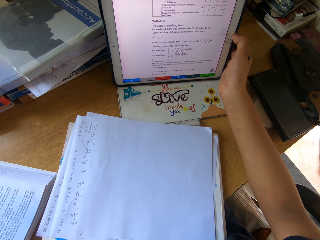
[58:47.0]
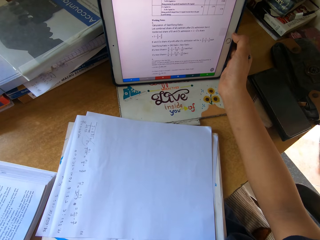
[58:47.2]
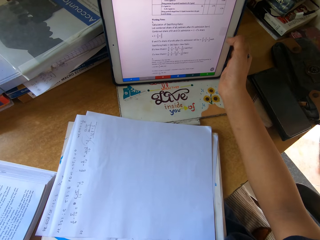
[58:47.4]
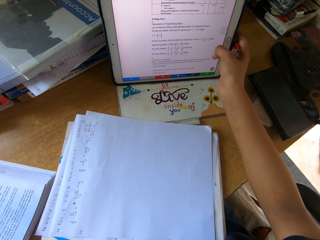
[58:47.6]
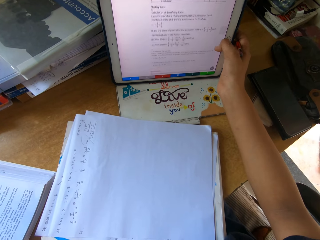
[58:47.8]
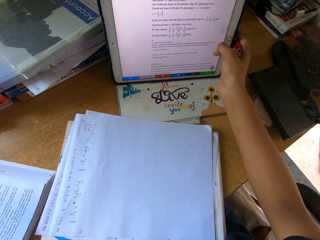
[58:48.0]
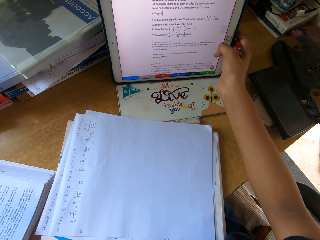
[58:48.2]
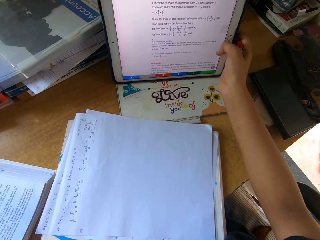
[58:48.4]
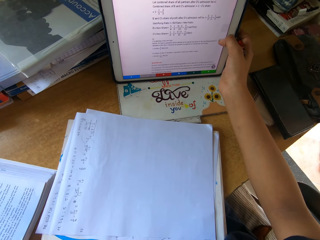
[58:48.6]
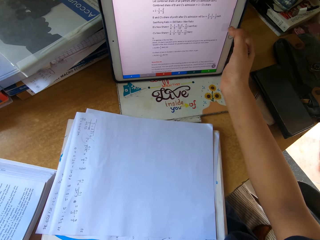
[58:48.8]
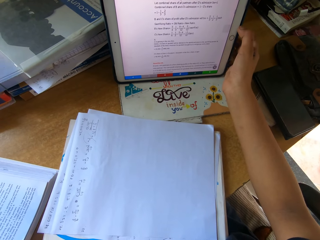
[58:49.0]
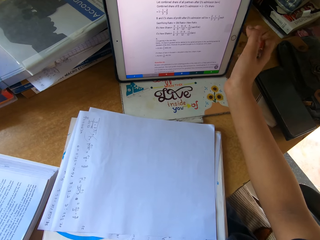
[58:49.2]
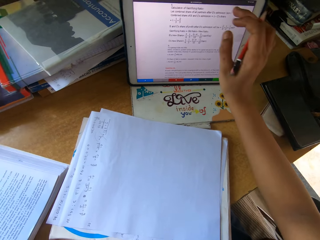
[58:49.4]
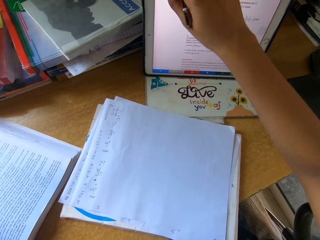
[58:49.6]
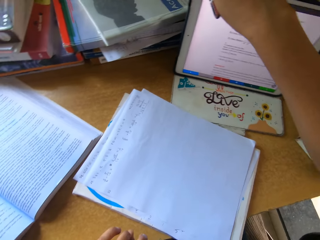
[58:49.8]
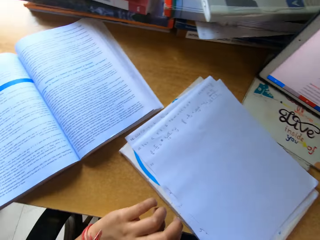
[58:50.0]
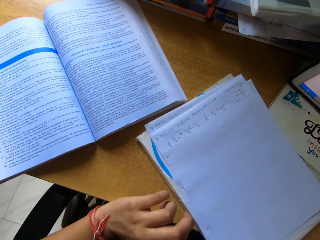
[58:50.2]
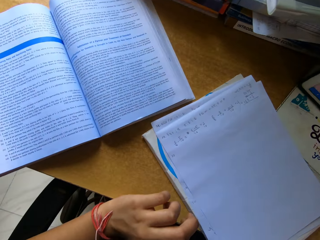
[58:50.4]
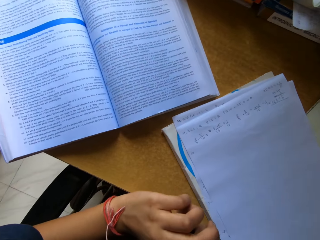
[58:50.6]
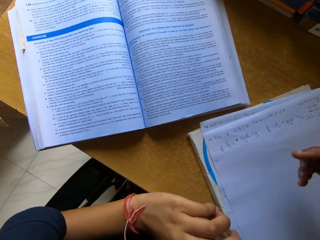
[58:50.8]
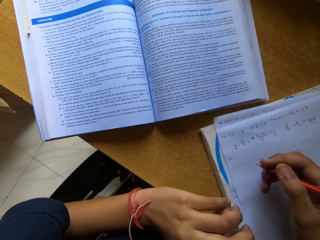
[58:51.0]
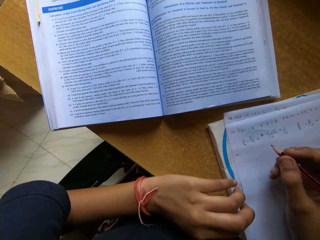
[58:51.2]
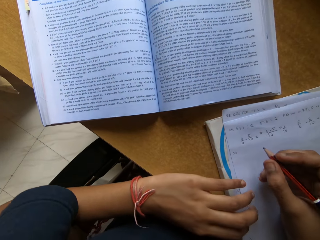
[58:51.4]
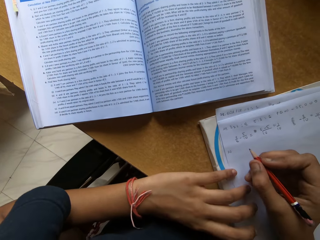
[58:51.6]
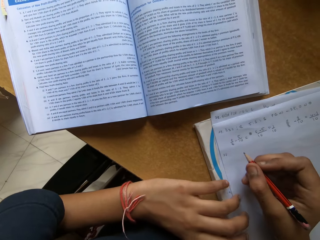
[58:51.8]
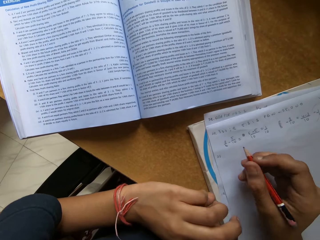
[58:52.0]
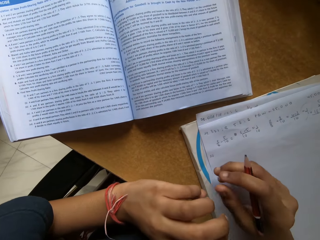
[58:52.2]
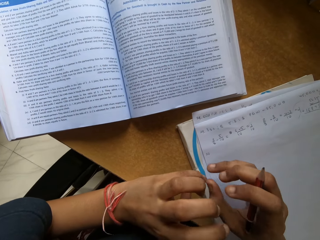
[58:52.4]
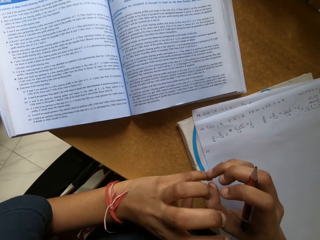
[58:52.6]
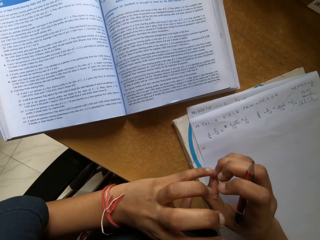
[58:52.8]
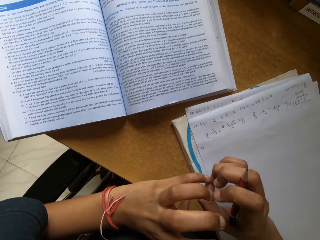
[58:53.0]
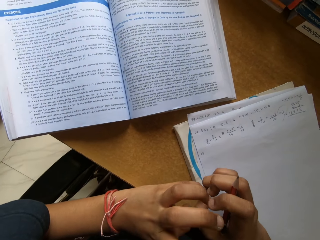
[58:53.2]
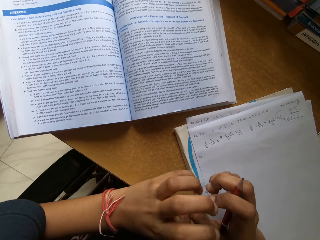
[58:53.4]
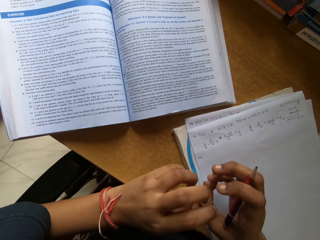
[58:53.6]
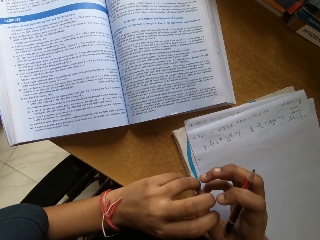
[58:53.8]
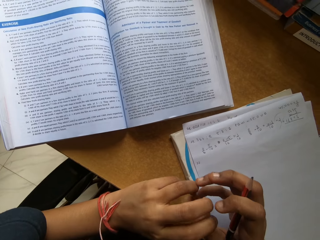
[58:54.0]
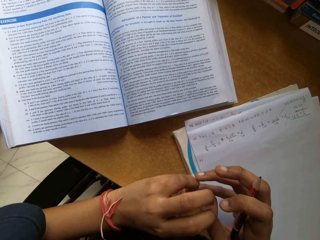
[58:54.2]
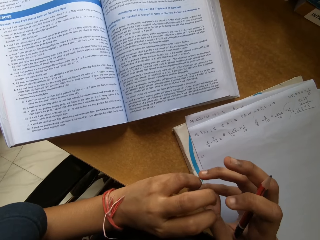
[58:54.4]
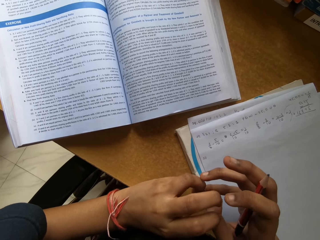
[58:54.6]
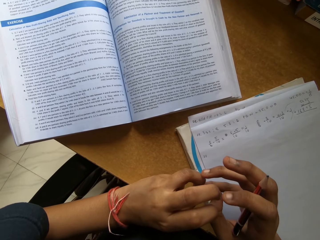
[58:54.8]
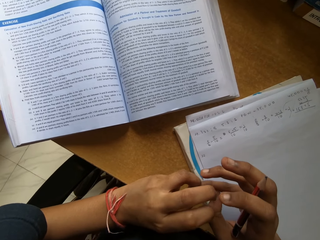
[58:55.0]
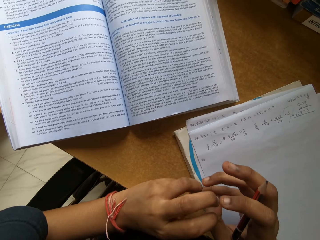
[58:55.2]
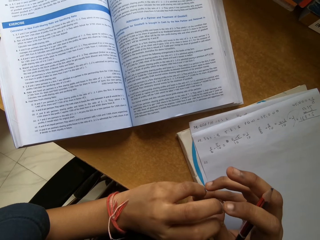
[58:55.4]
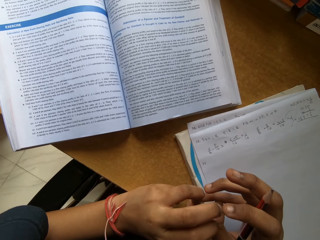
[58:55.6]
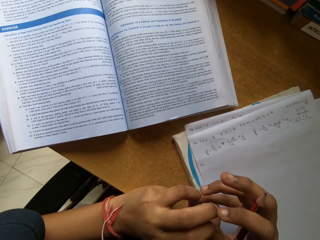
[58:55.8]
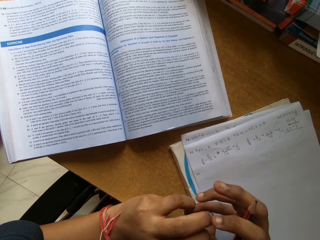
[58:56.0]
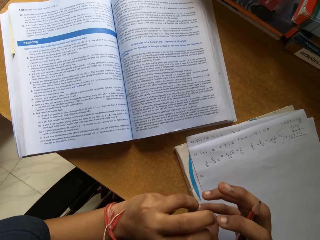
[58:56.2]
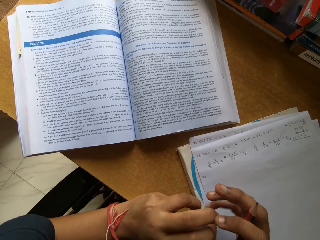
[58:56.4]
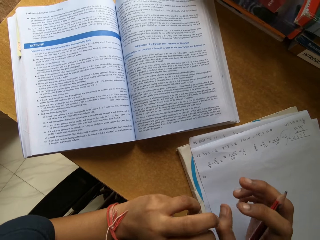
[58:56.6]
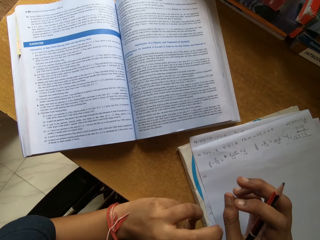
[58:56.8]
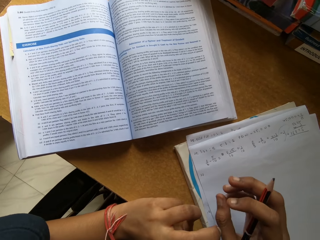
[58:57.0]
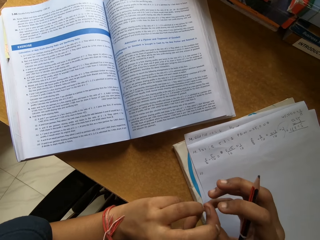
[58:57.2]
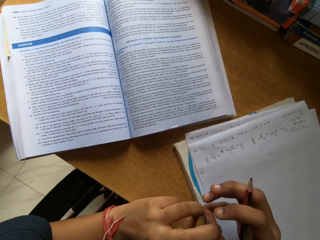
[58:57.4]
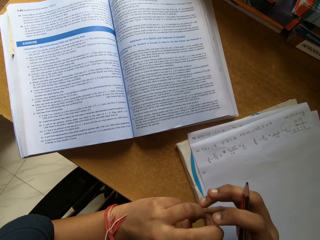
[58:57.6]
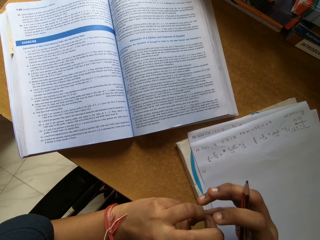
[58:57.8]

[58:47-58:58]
The camera wearer looks around. They write on the paper. They touch the fingers.

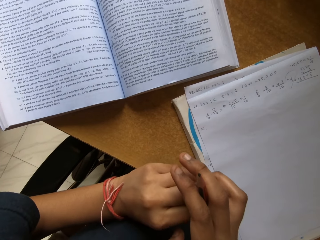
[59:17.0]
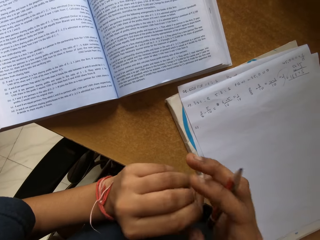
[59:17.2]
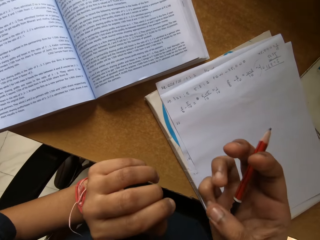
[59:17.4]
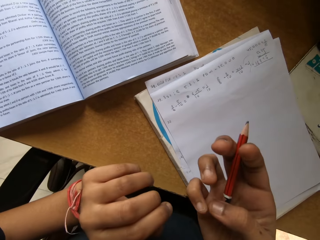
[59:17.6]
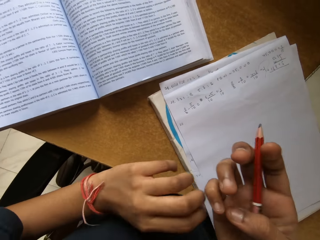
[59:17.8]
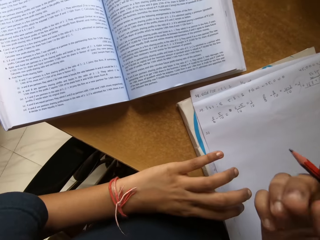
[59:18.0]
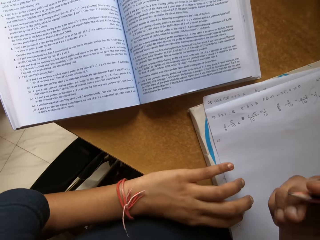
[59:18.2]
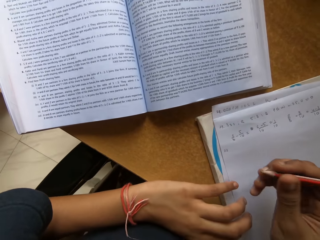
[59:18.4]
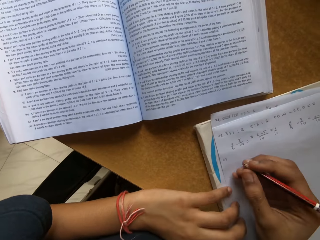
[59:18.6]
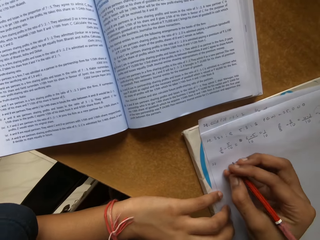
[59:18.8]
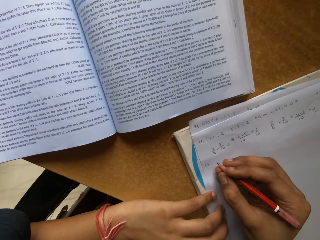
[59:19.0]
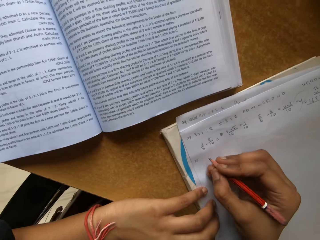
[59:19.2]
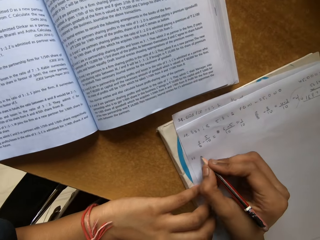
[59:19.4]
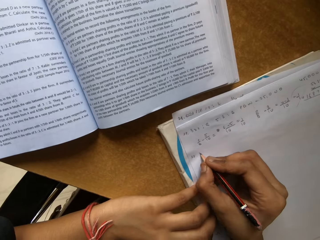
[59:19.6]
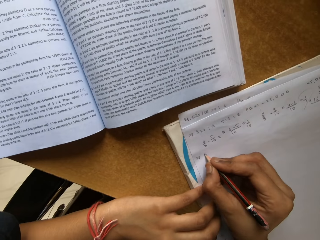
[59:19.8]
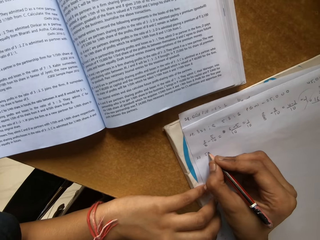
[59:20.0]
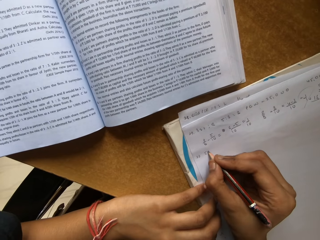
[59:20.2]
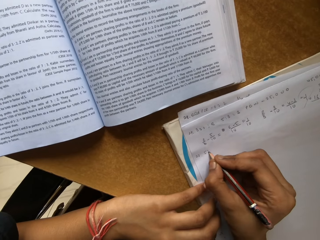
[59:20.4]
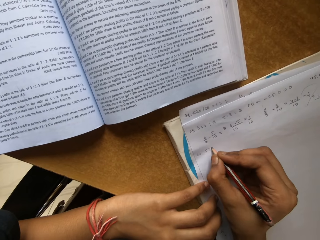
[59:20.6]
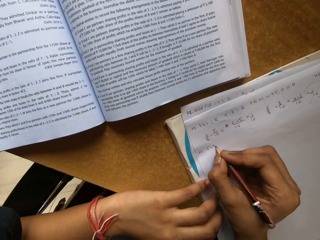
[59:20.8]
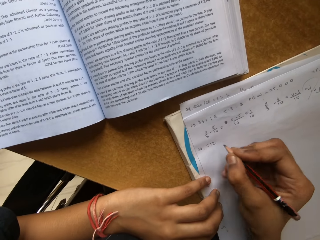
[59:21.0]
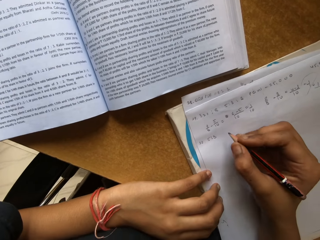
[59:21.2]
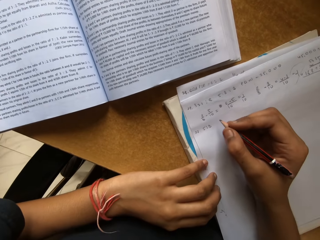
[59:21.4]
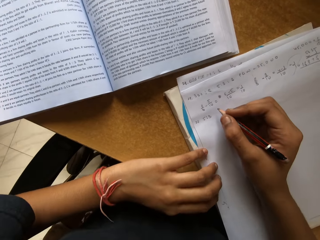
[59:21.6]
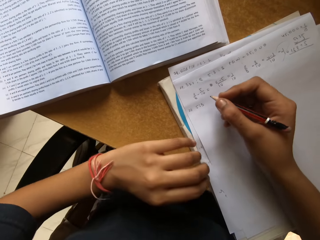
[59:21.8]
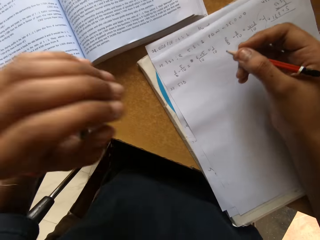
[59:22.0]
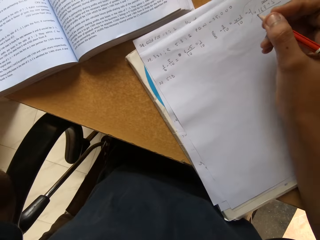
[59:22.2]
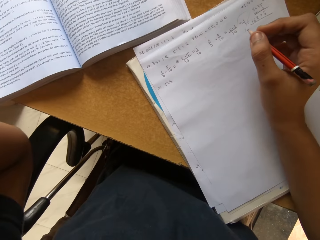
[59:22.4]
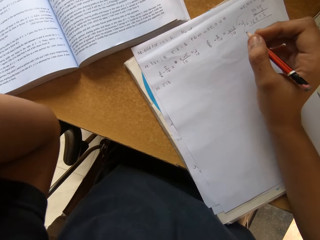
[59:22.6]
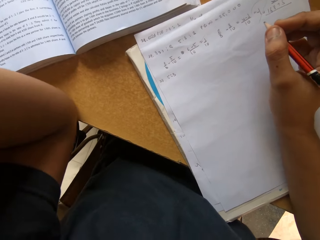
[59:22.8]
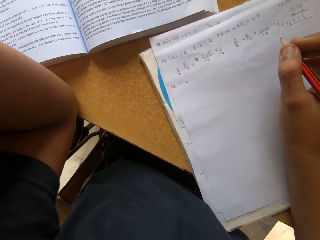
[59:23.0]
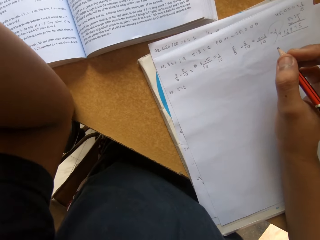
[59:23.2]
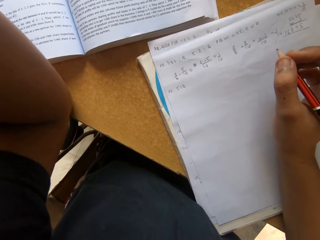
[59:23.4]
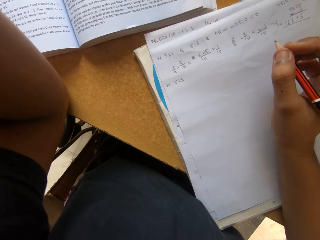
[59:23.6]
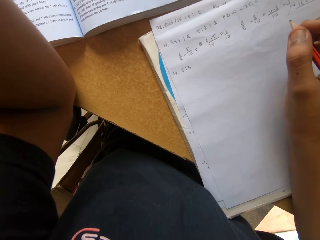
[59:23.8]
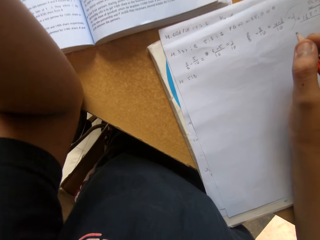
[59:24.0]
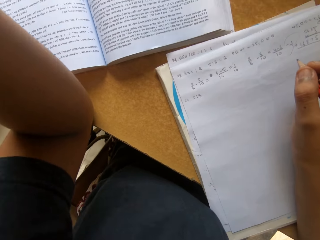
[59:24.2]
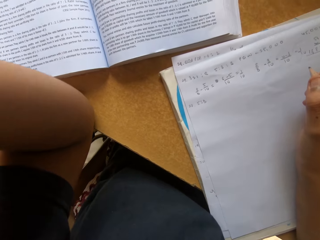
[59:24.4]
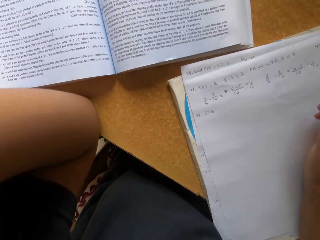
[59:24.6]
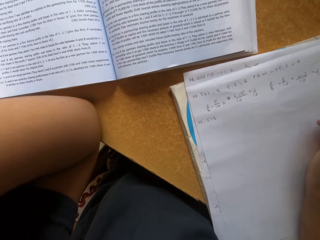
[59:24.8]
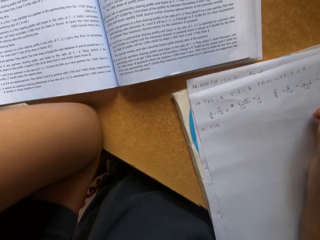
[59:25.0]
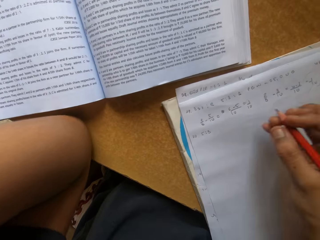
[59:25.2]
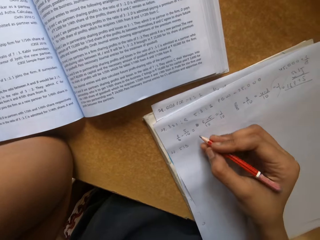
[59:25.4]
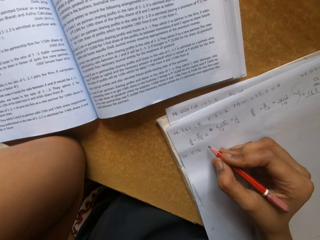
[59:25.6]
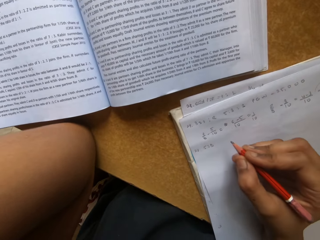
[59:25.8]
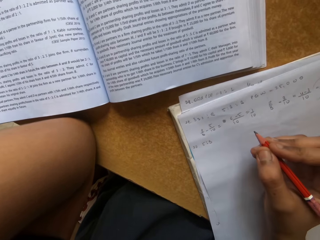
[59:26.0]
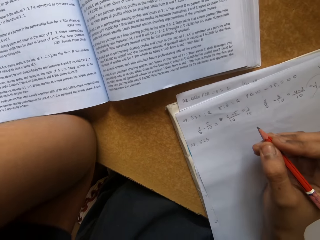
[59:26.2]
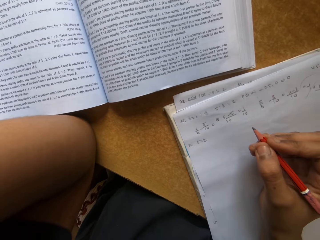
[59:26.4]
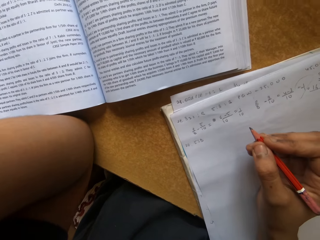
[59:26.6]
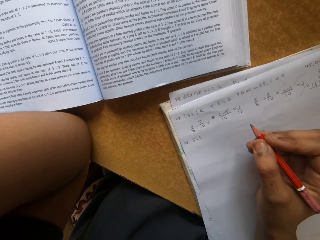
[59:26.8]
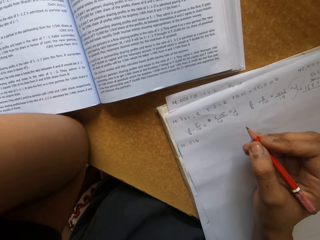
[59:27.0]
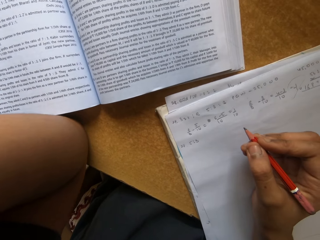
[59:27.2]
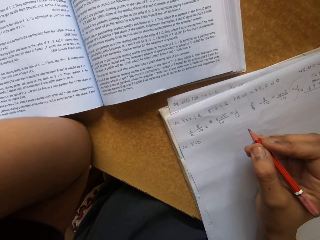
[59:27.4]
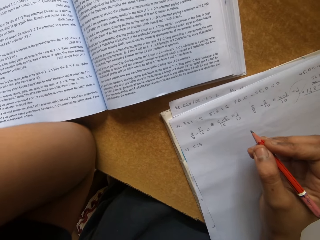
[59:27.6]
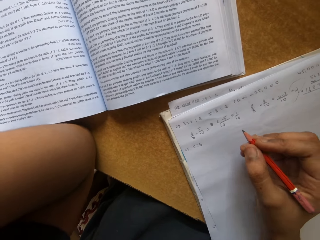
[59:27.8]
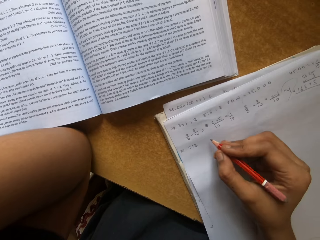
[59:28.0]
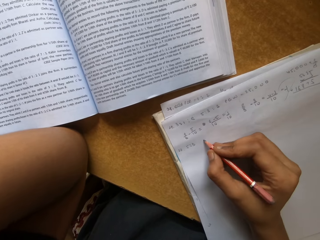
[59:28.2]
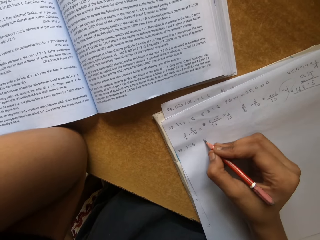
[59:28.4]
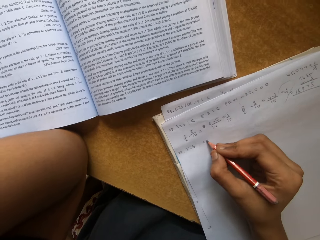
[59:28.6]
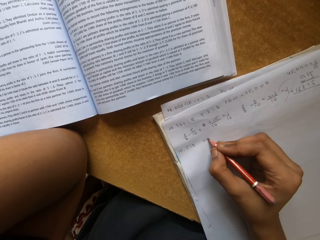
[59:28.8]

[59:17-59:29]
The camera wearer writes on the paper. They adjust the camera. They write on the paper.
